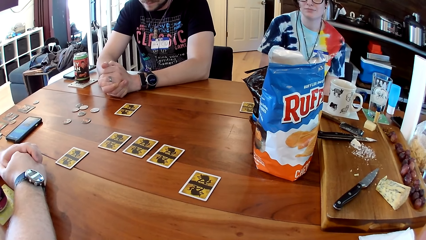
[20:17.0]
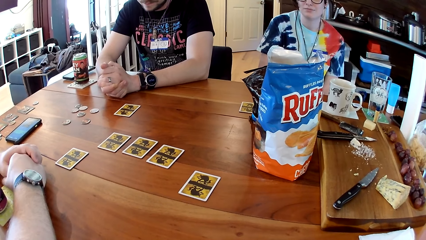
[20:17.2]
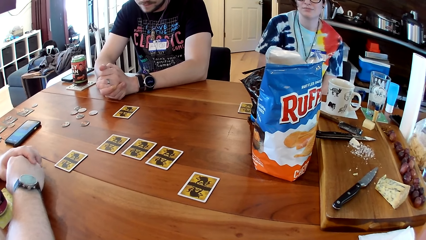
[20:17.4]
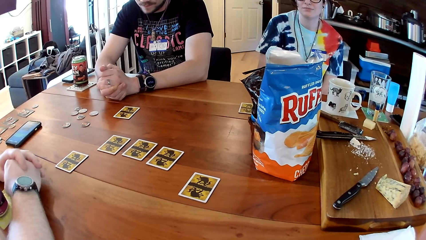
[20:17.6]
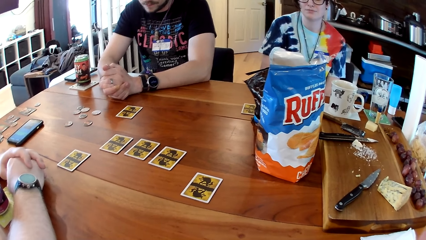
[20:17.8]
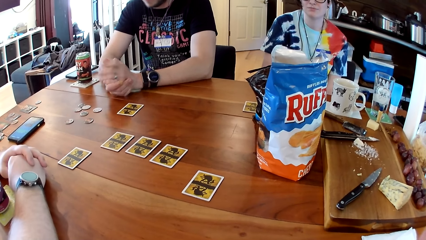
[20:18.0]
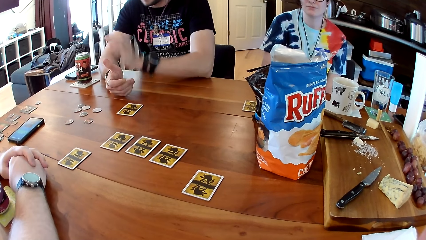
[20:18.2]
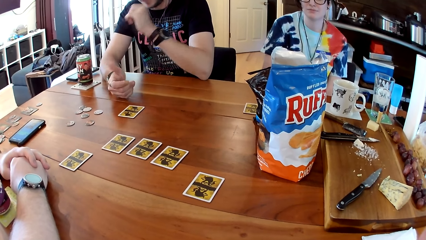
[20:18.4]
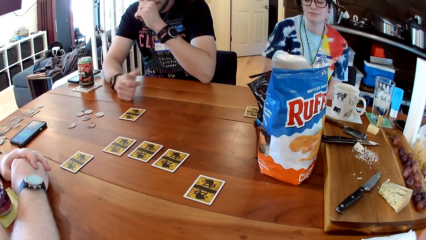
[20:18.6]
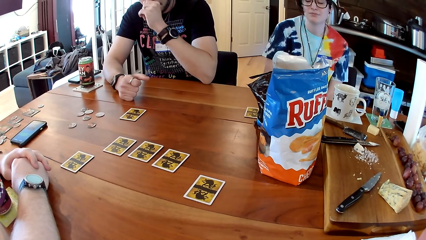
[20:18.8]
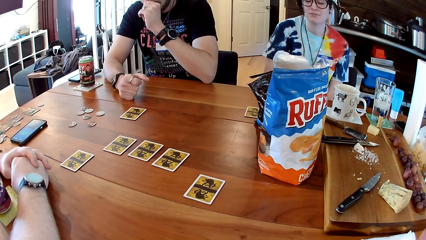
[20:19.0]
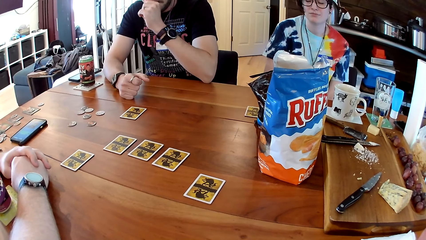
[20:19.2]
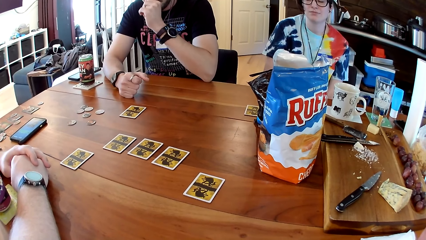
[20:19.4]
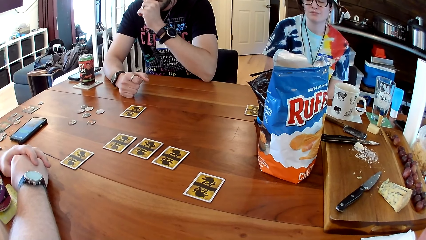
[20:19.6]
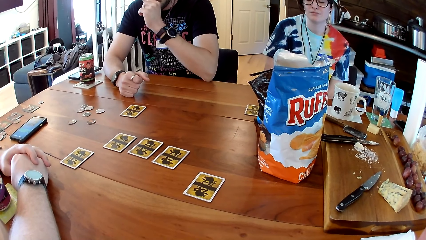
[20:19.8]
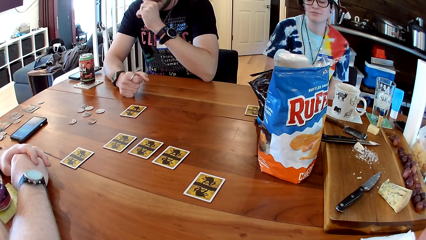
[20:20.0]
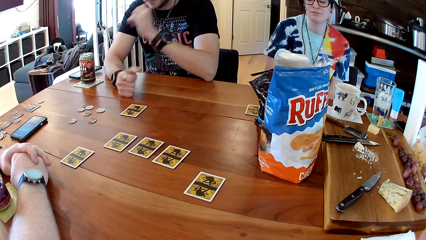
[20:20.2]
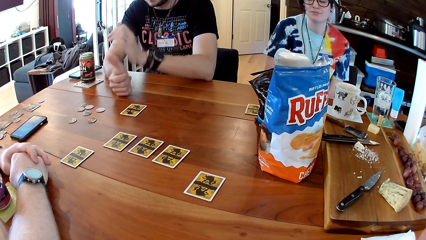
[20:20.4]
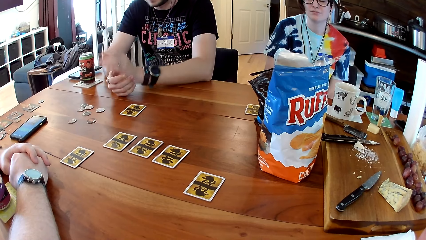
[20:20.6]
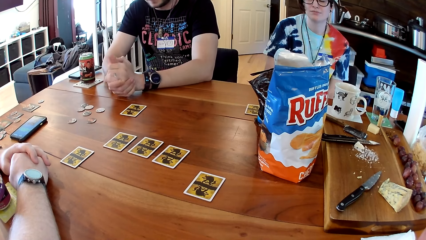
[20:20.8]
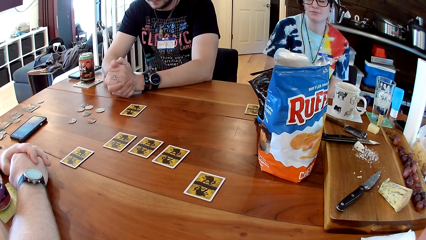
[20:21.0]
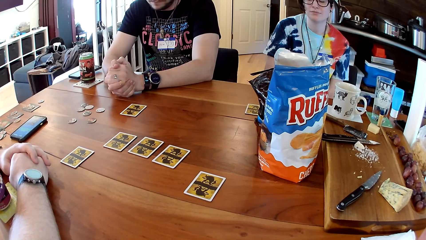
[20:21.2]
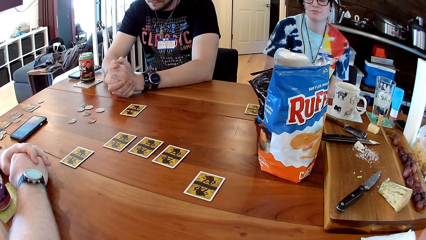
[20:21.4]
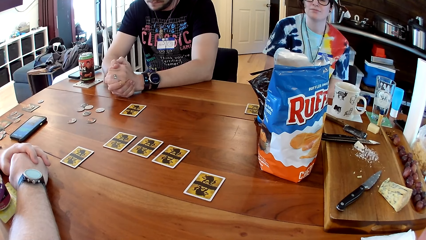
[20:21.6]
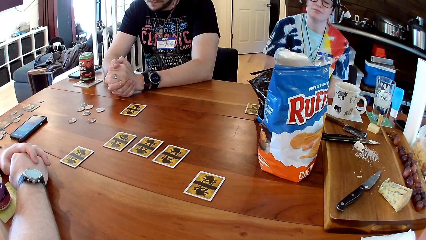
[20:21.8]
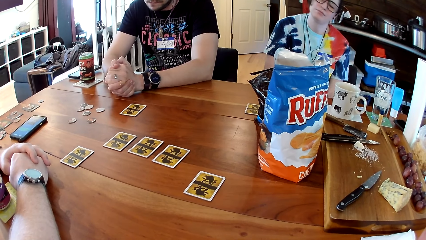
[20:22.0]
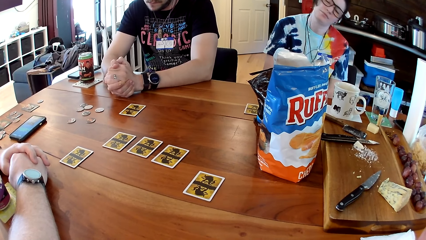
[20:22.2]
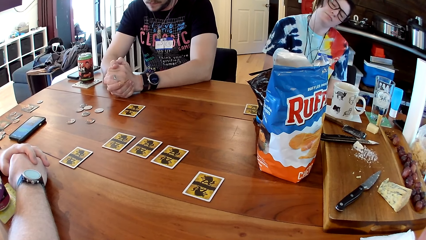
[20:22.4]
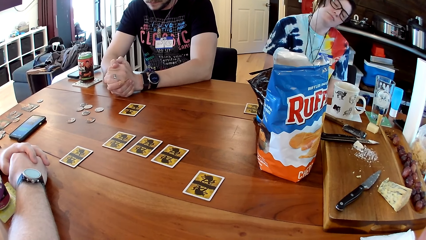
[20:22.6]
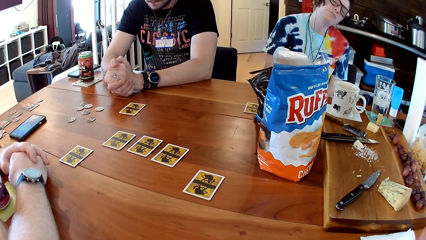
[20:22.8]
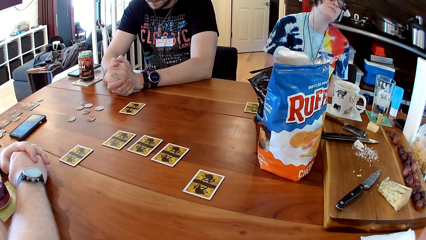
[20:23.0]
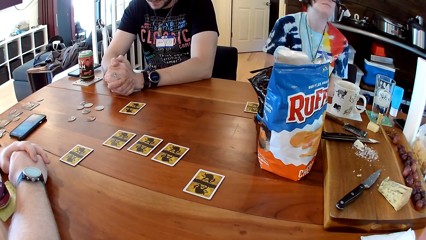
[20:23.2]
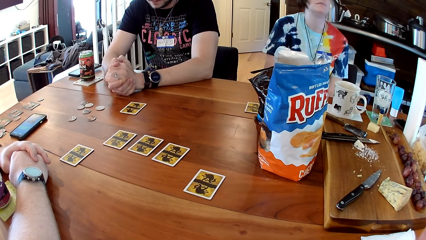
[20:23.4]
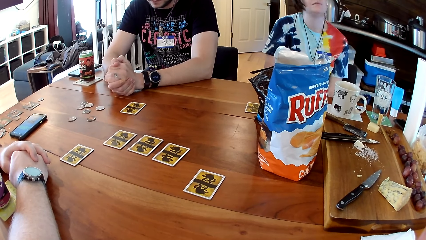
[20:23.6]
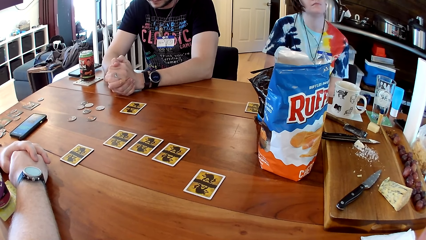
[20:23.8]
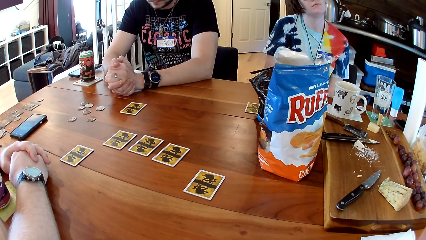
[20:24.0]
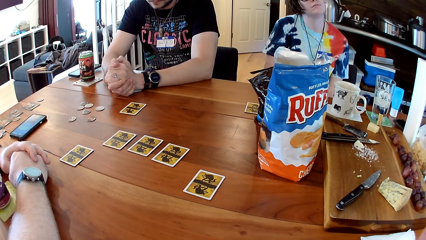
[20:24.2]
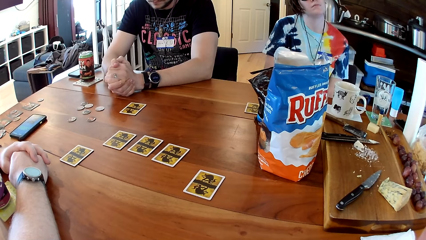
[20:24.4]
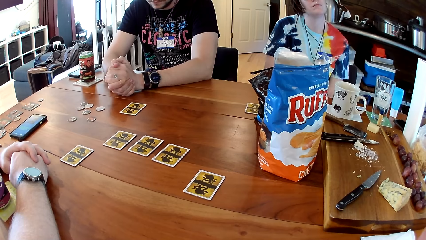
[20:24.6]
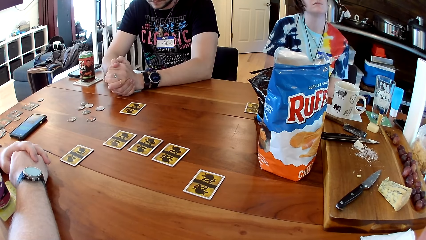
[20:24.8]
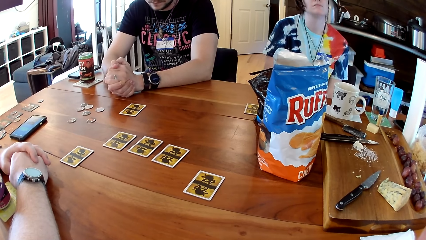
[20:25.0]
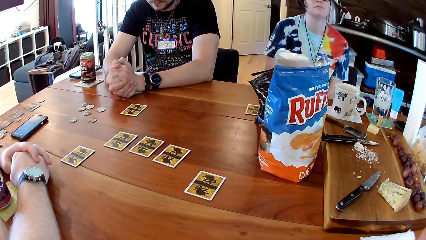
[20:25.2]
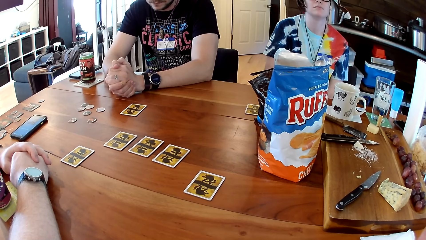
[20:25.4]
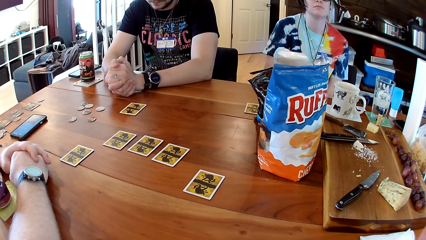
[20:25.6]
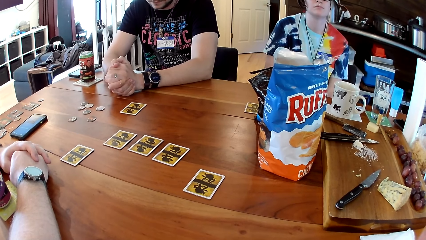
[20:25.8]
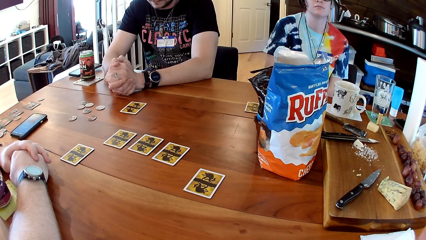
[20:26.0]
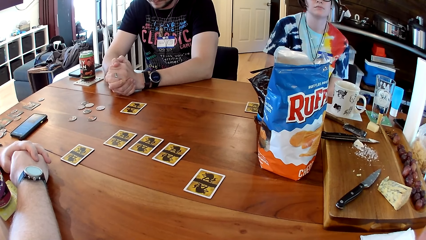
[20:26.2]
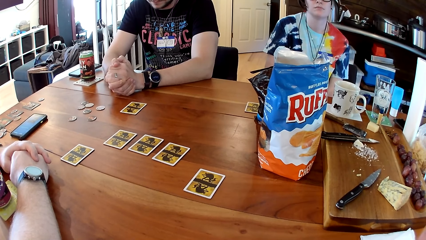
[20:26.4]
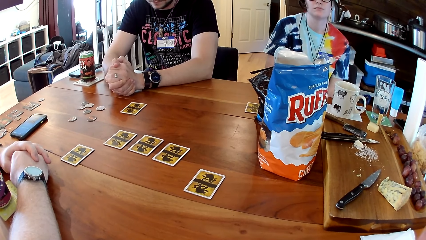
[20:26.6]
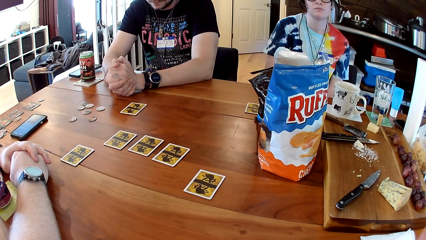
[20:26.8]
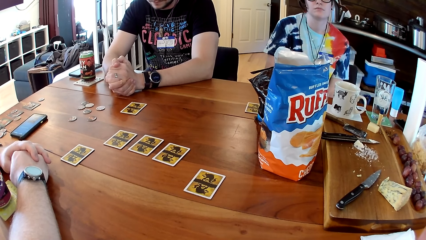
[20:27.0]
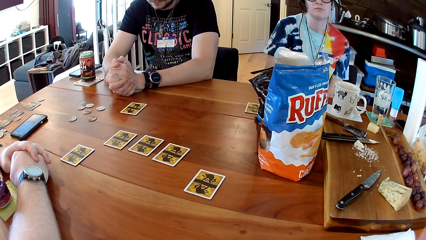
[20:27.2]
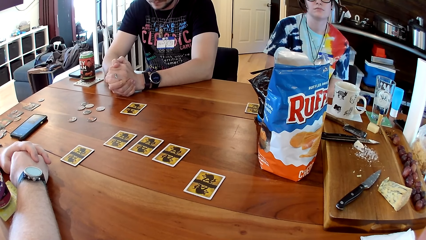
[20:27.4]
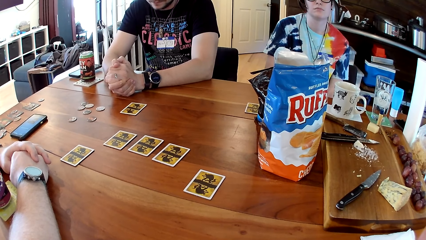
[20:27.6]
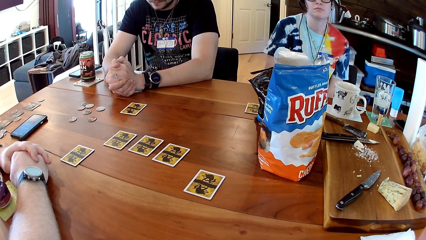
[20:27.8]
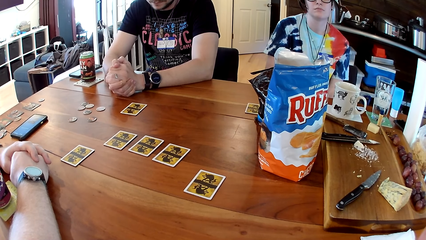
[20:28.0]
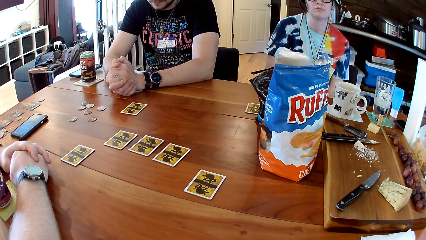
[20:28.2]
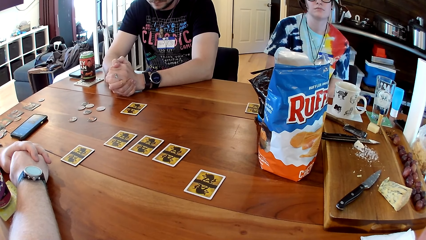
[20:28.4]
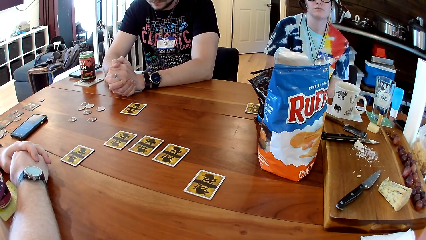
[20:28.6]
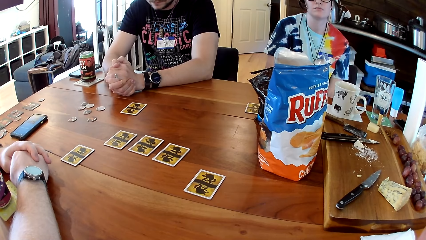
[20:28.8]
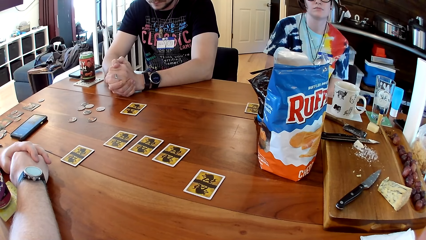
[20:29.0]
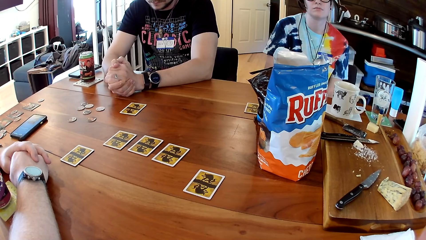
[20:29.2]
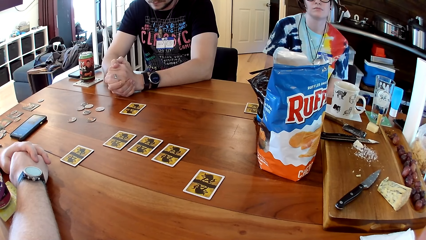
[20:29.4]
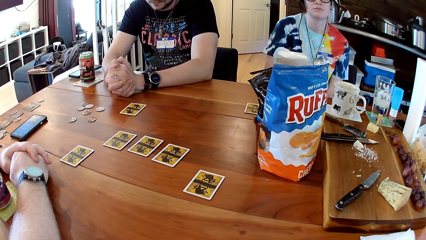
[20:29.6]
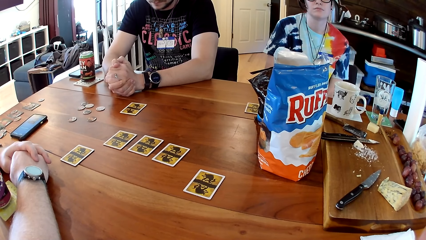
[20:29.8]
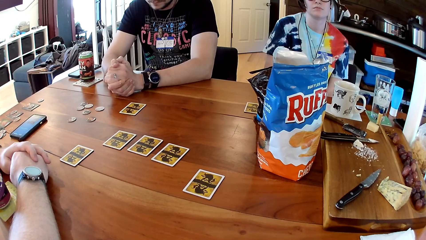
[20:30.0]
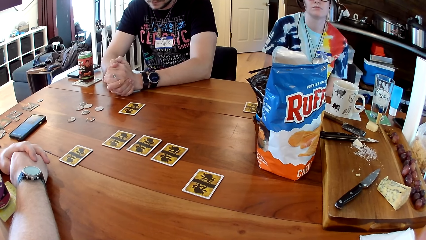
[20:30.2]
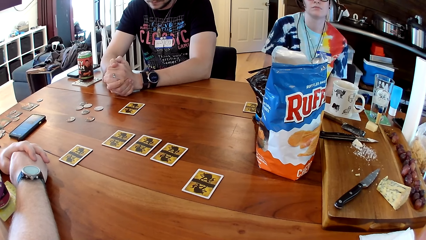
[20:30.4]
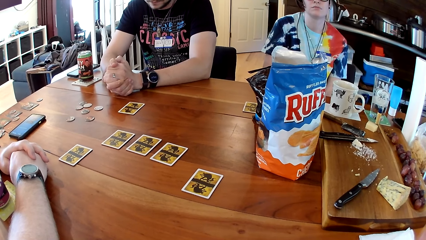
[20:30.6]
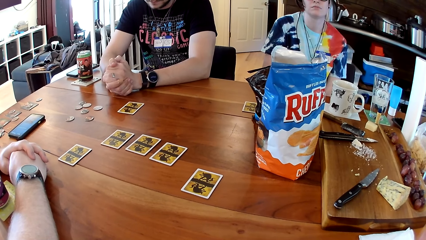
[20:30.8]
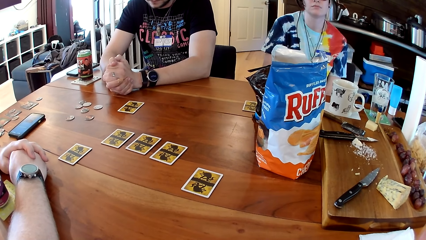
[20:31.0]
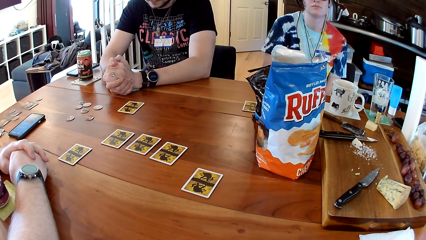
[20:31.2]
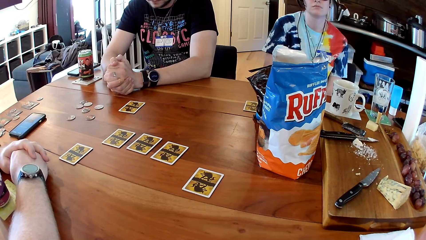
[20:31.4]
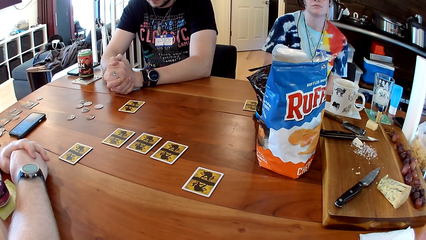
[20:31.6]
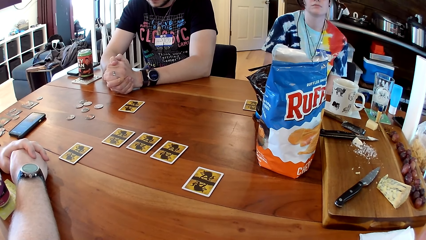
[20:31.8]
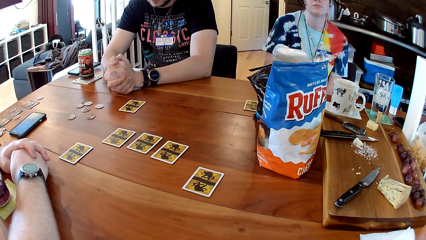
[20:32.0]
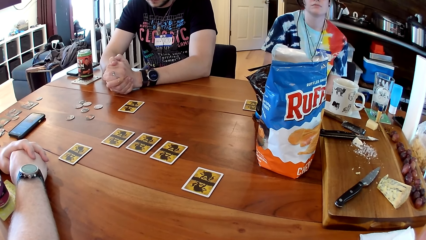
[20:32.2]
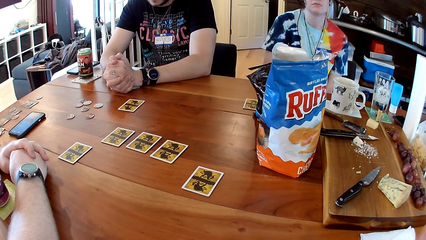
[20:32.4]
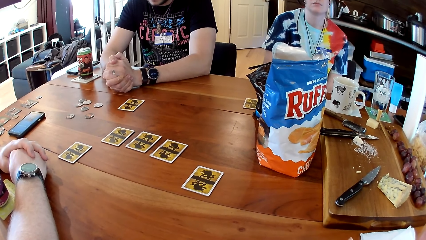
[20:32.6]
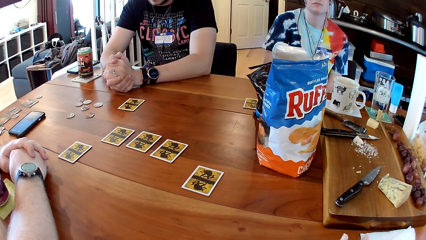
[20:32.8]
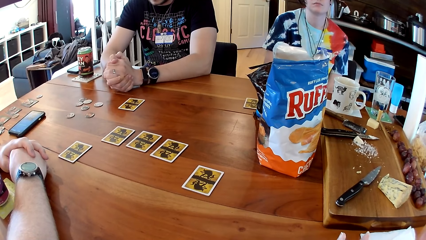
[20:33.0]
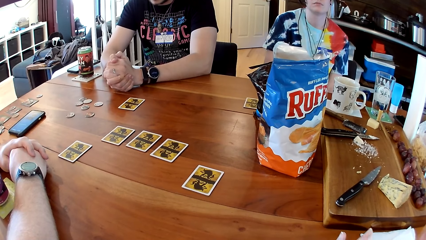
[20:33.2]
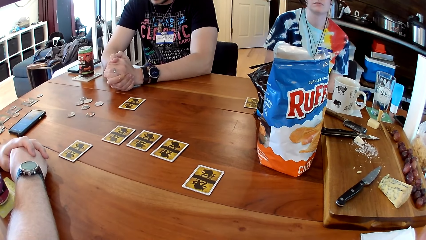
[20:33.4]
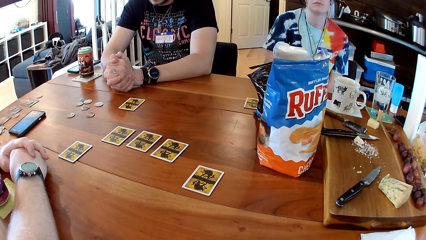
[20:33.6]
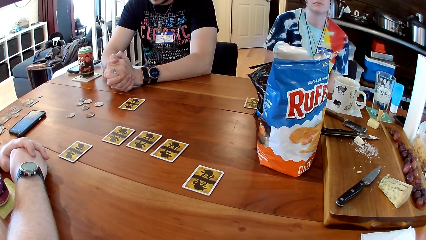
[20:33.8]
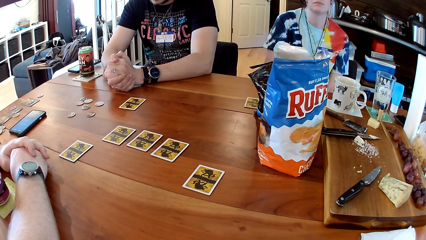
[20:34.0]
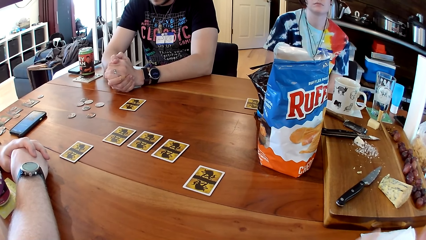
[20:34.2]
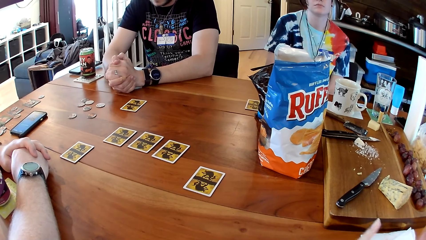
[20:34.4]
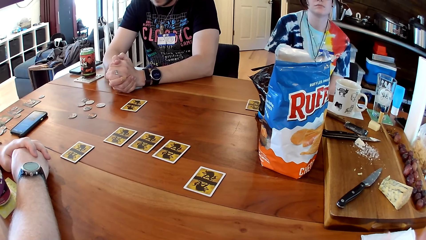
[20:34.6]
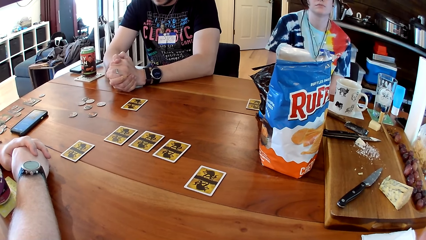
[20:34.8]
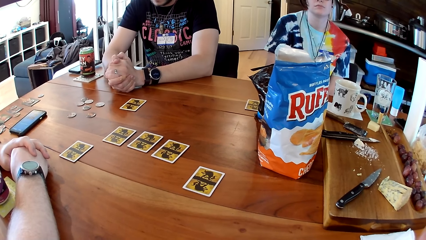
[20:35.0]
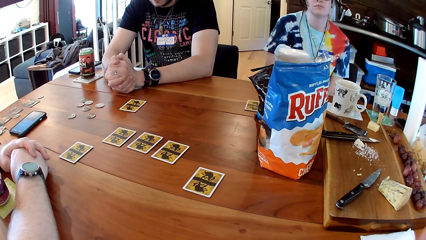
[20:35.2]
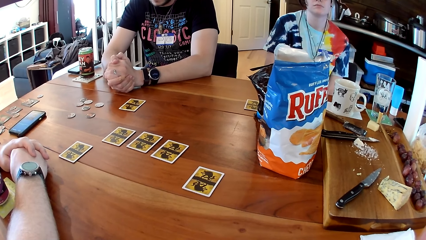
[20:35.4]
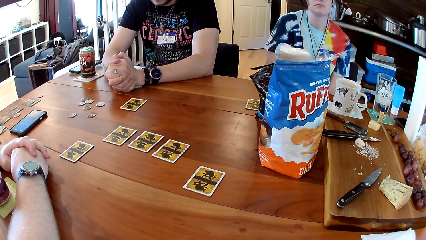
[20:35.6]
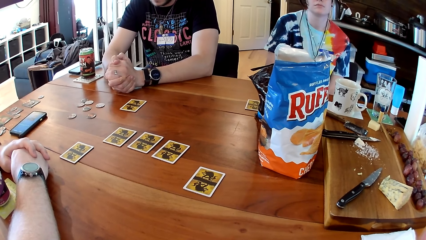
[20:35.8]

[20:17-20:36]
A man lifts his hand. The man puts down his hand. A woman moves her head. The camera wearer gesticulates with her left hand.
